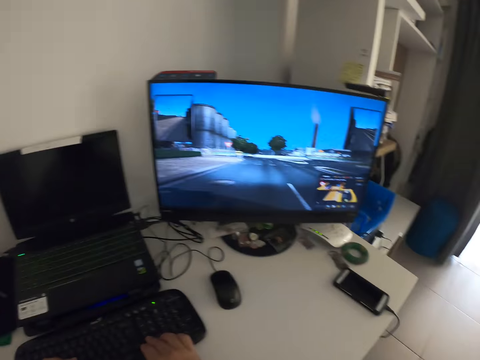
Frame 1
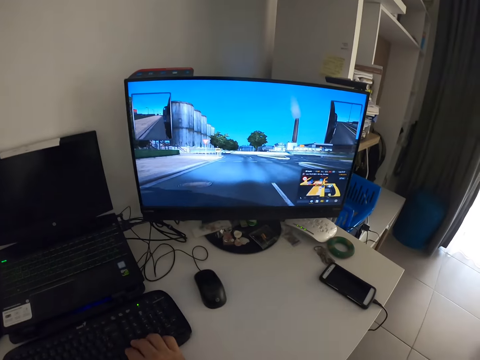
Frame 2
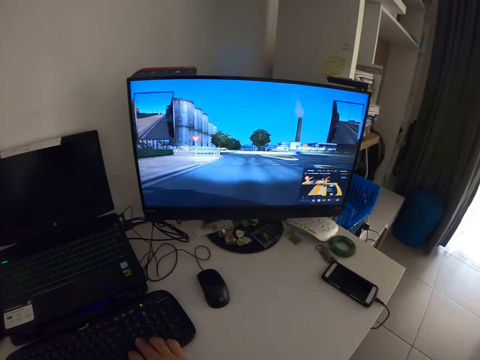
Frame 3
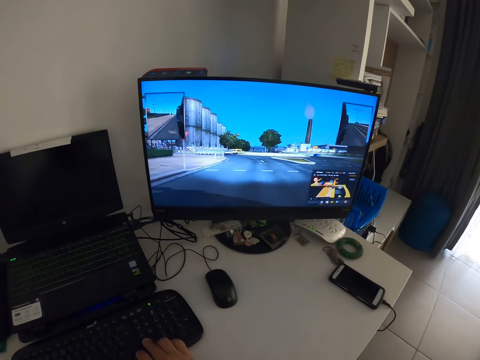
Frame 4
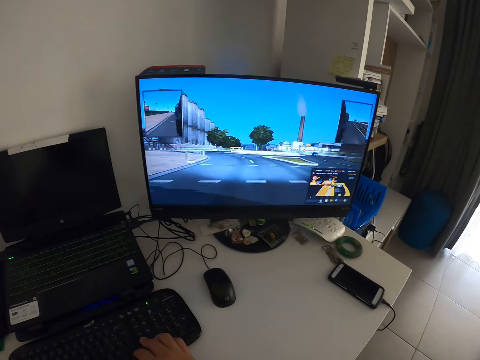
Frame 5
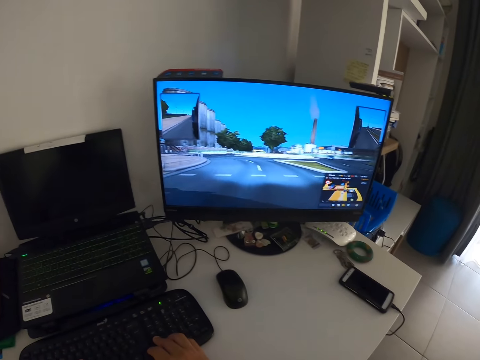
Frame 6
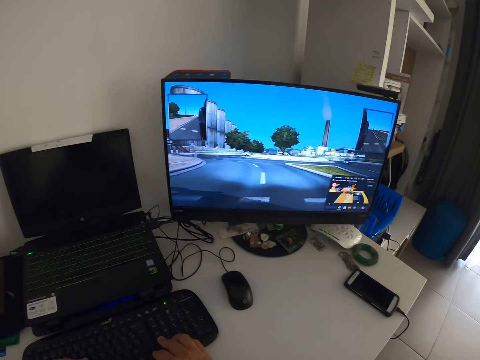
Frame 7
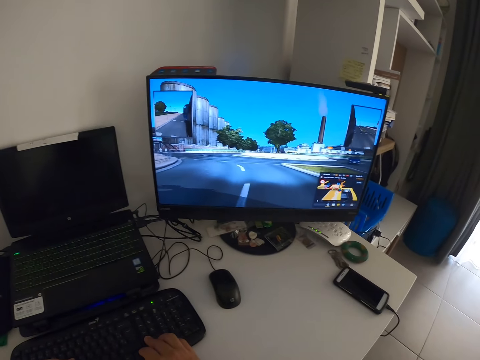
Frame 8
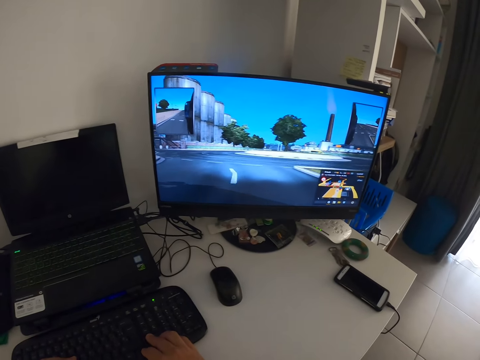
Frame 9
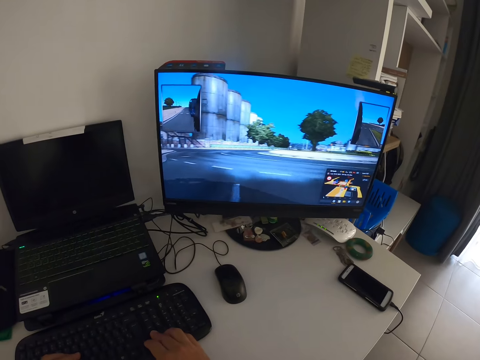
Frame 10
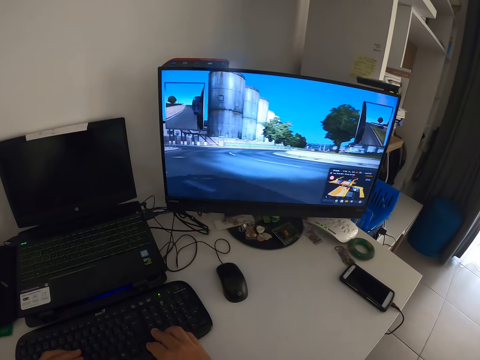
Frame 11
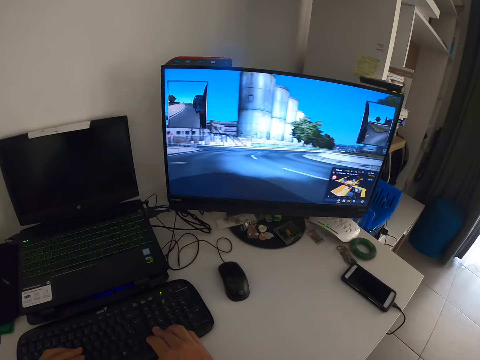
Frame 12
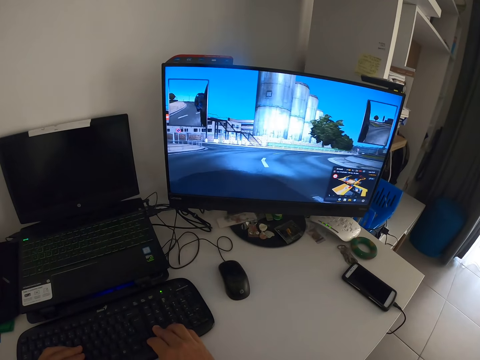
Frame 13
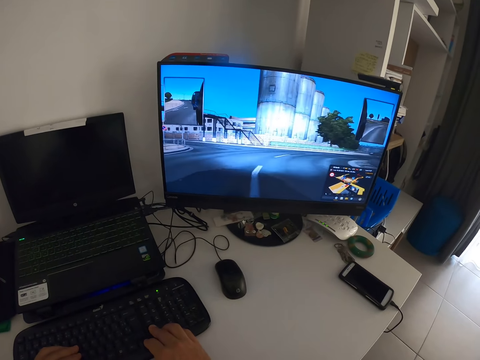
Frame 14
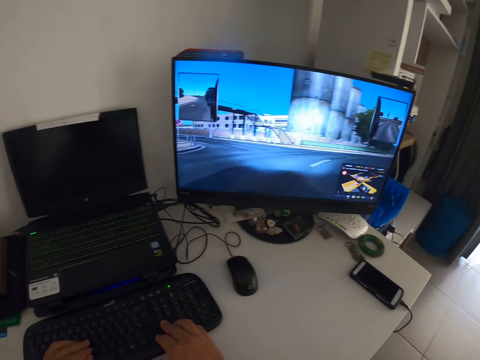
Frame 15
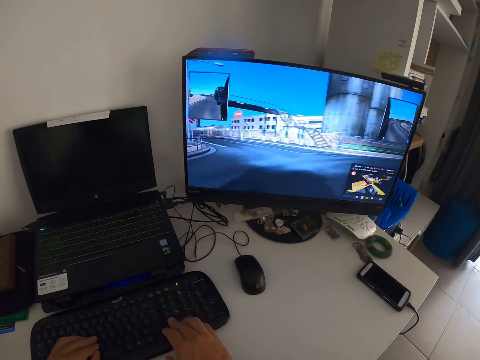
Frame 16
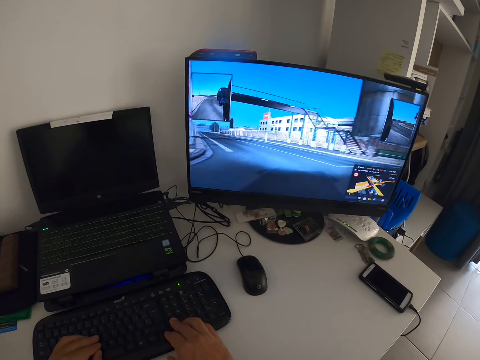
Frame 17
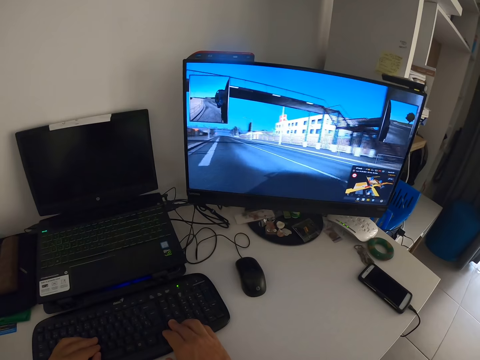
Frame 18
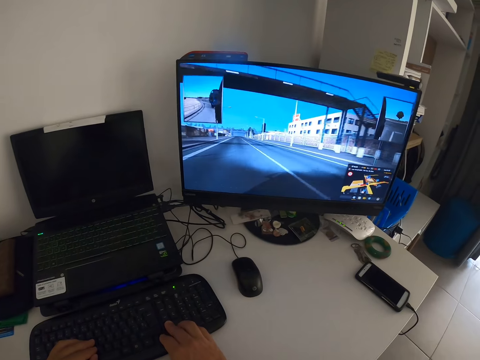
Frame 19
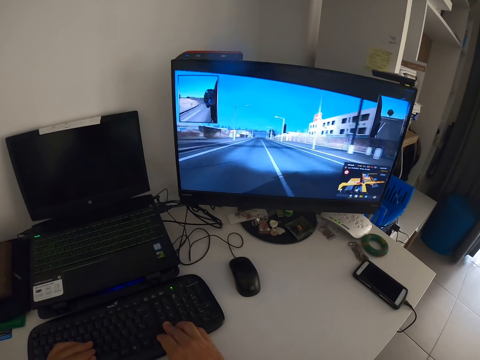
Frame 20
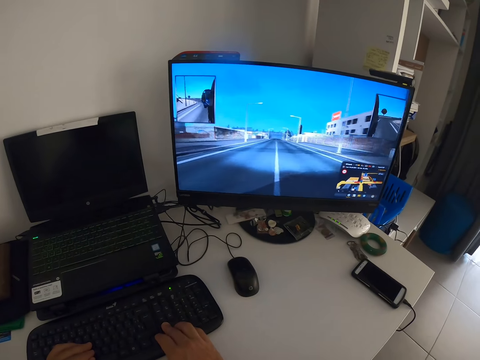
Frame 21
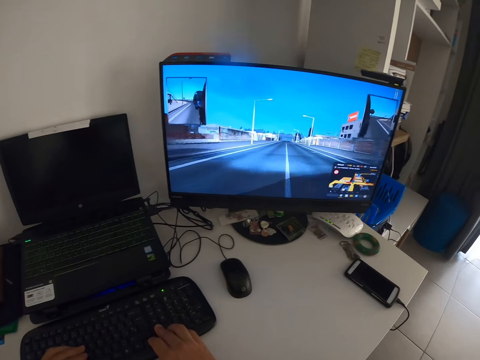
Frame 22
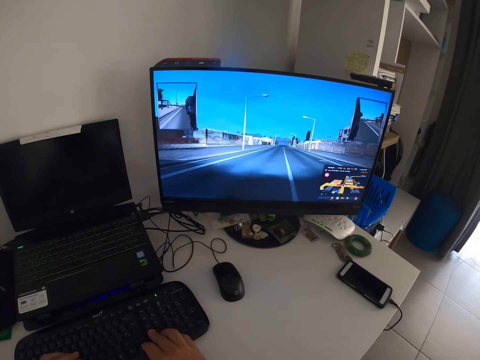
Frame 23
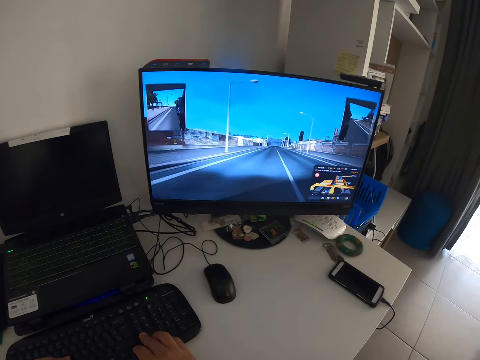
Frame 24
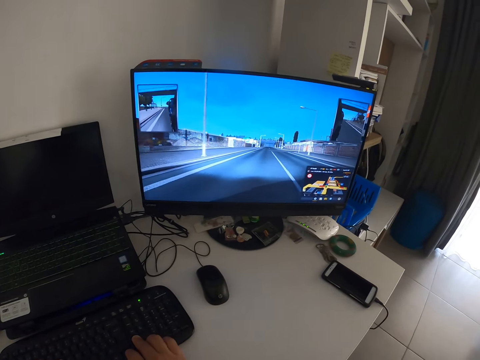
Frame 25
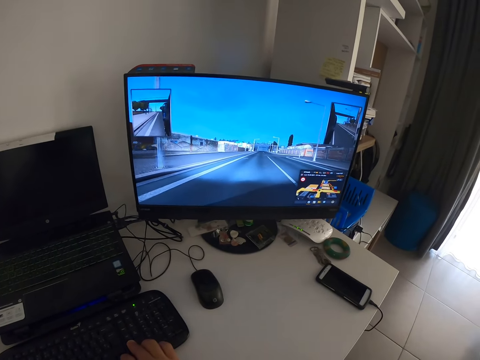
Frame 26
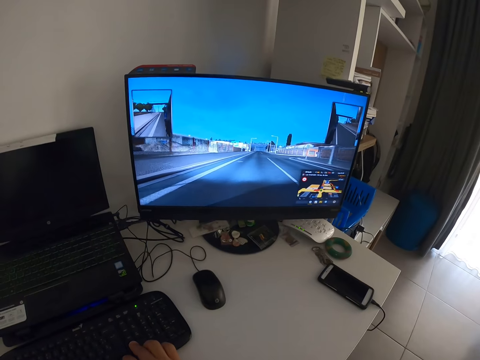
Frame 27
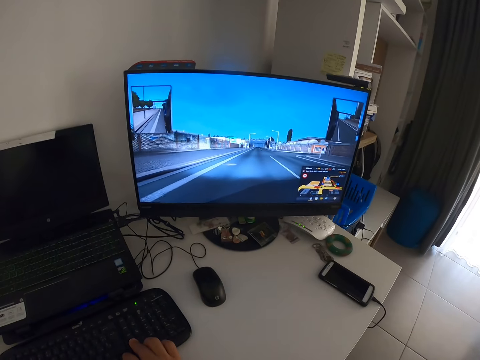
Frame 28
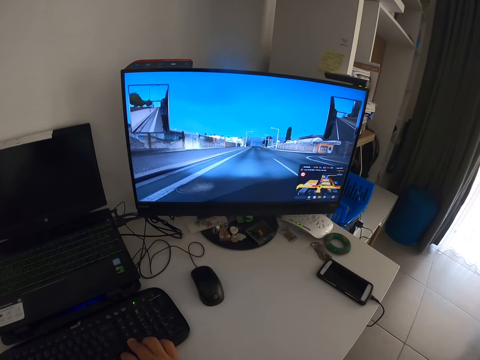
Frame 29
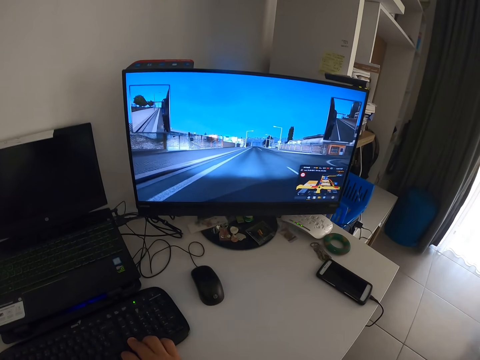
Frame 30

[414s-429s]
The camera wearer plays the video game.

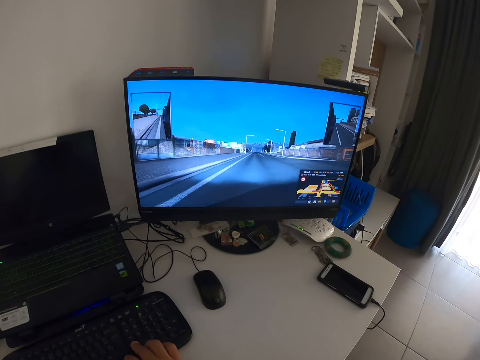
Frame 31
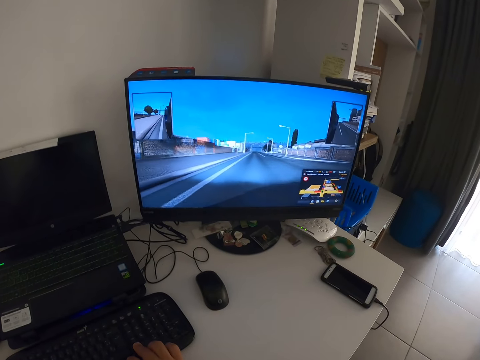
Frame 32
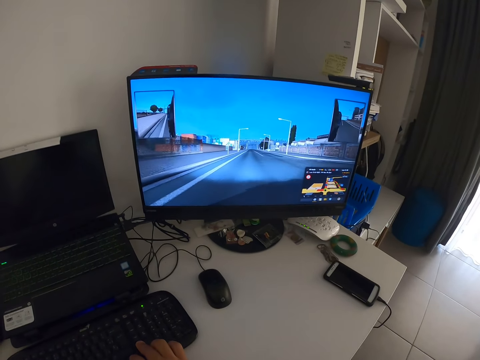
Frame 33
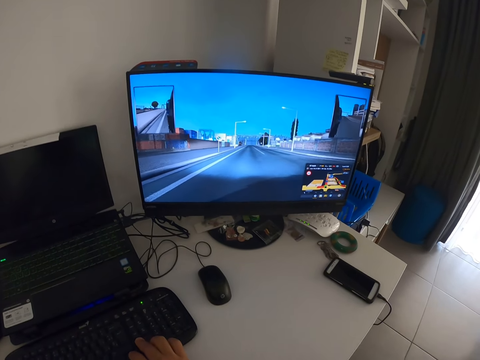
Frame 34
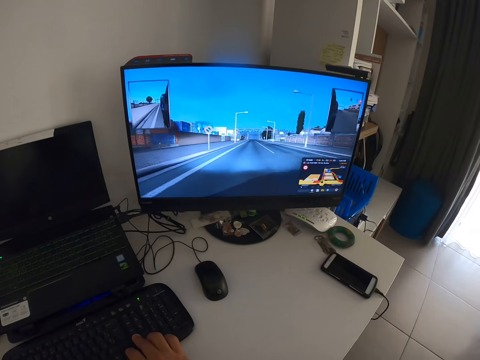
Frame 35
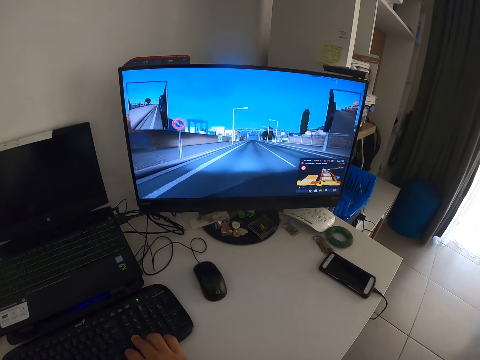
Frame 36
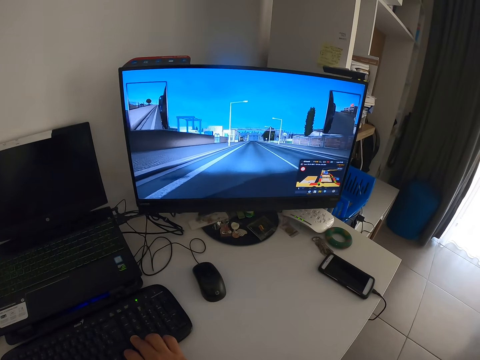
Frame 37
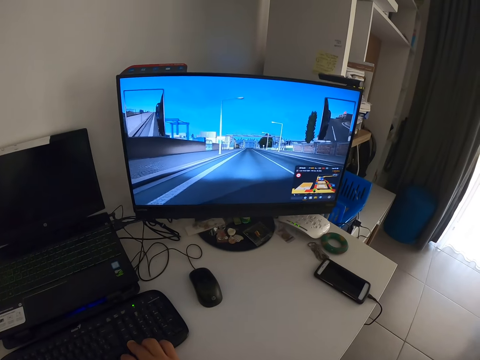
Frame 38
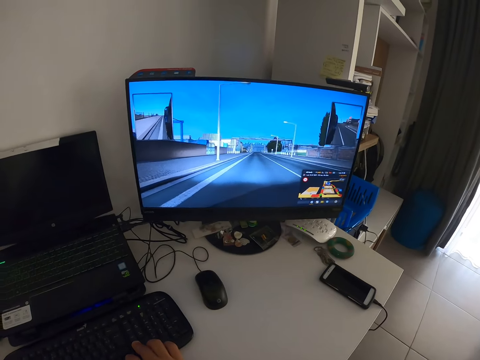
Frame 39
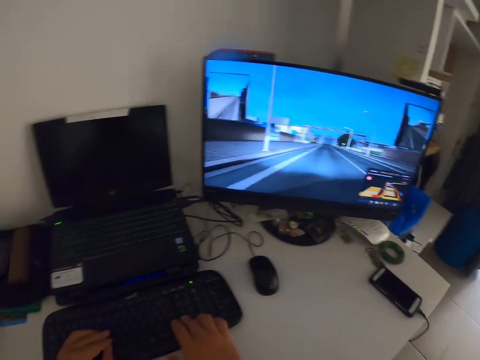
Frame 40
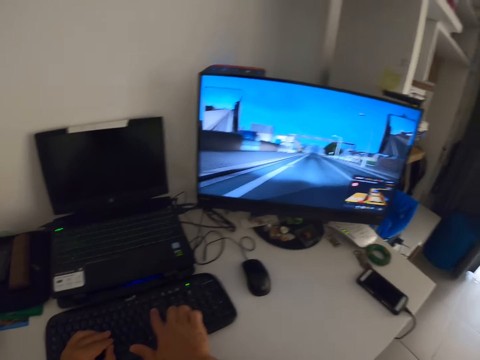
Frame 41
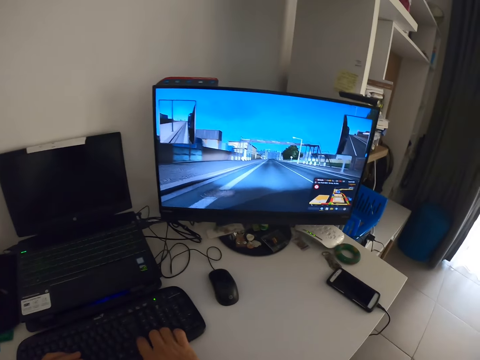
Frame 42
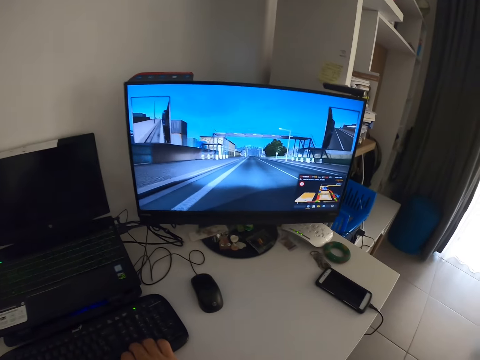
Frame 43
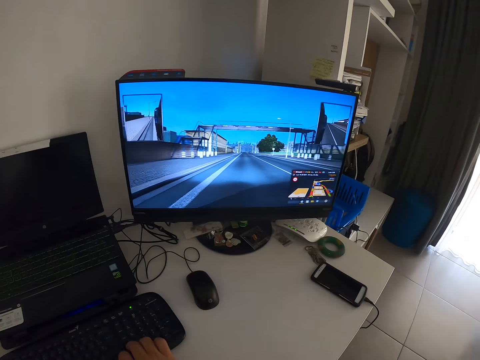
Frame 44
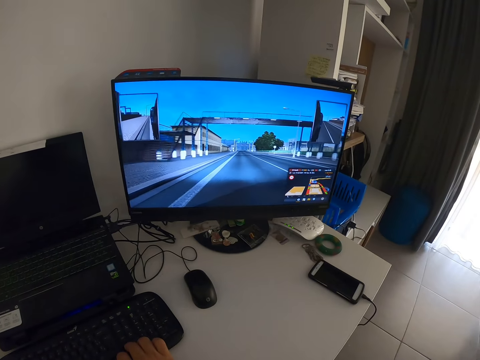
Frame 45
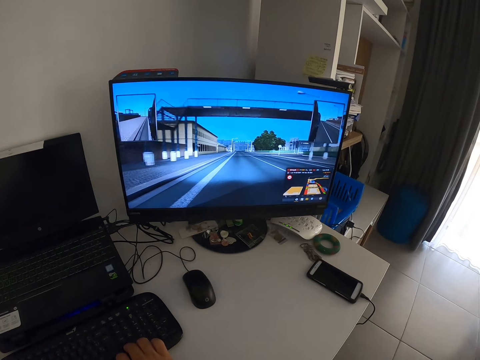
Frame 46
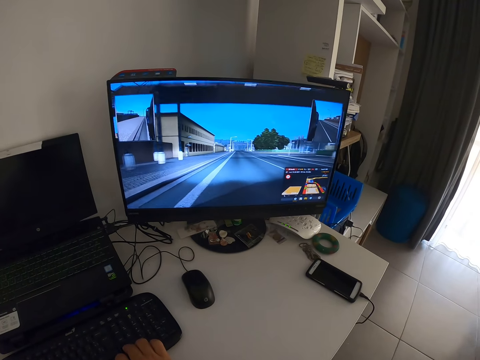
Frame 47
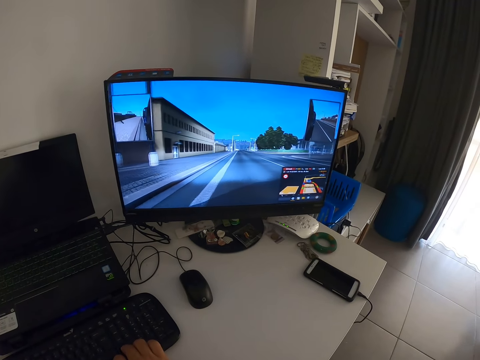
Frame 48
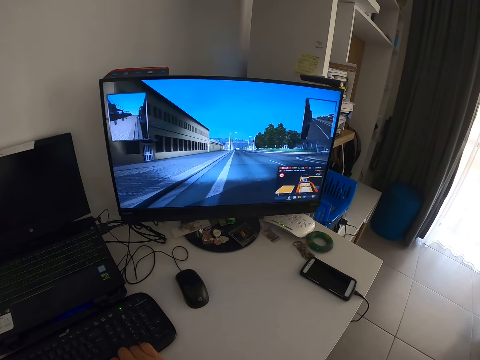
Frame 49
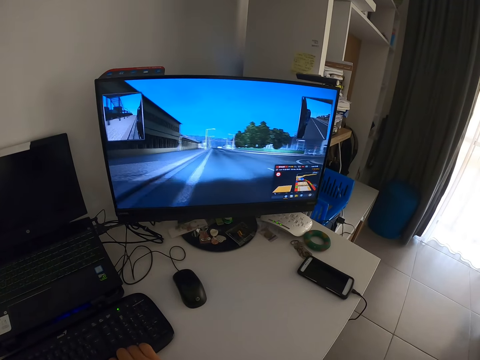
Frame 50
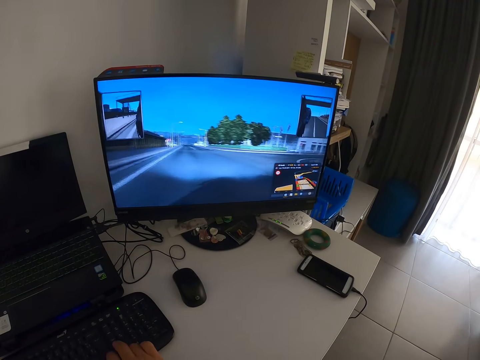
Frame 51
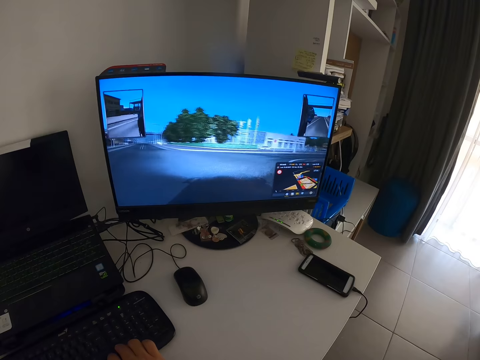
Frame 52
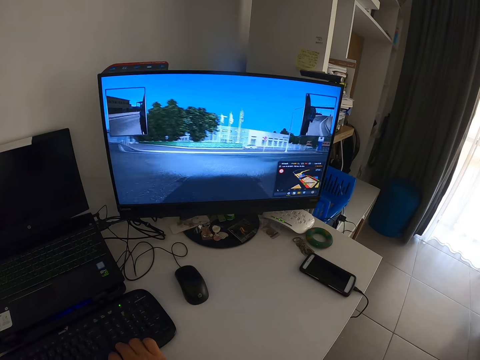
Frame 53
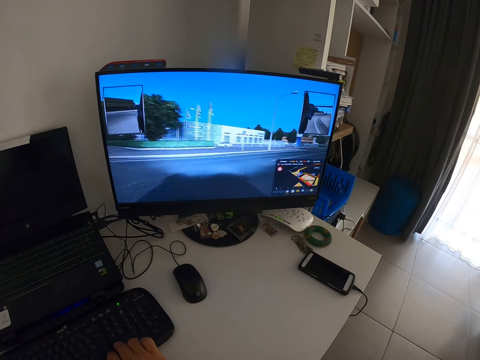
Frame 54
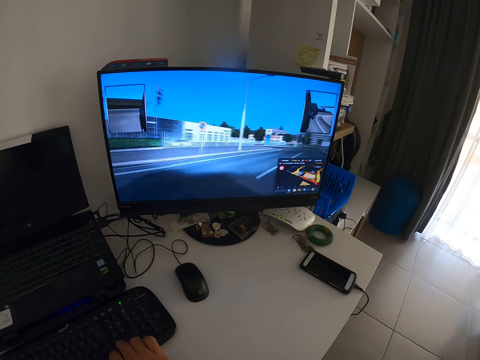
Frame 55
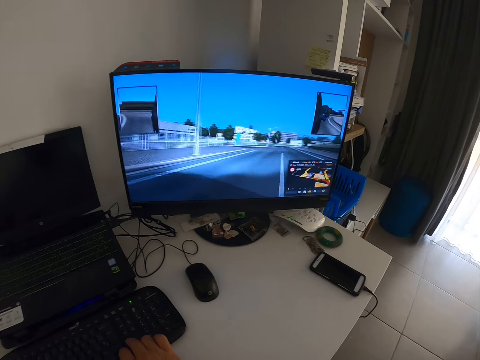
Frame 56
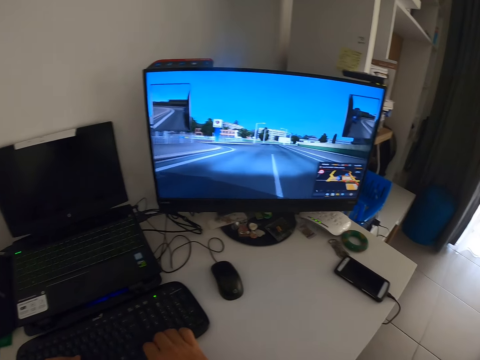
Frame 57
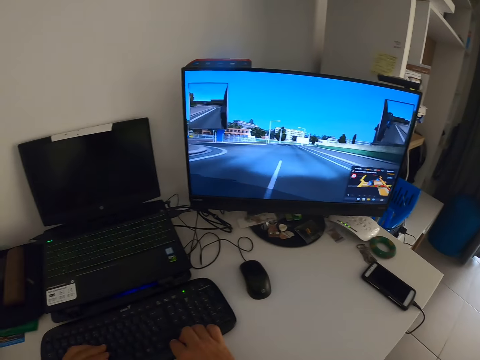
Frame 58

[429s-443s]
The camera wearer clicks the keyboard.
